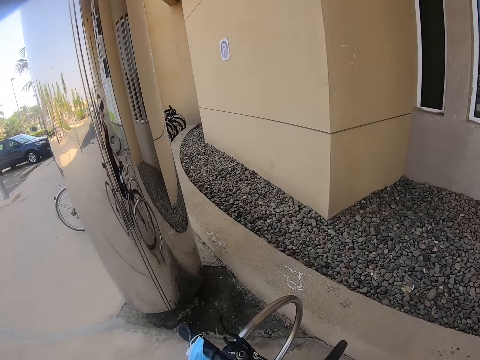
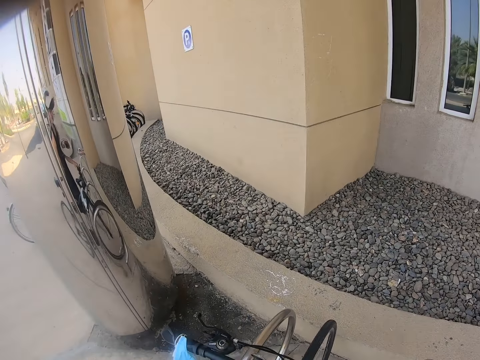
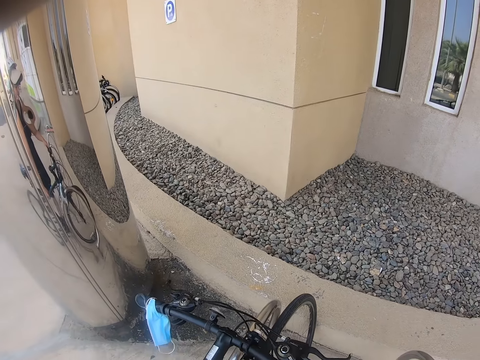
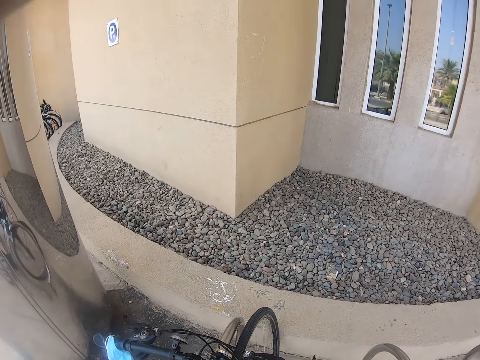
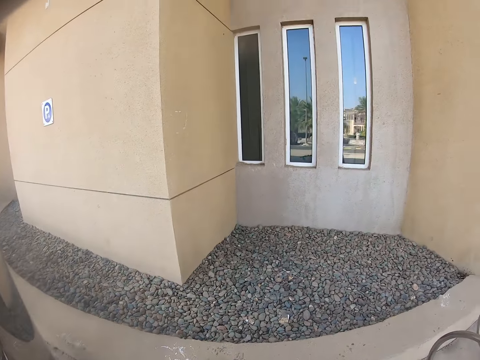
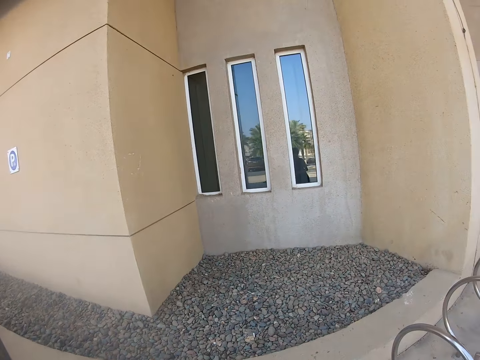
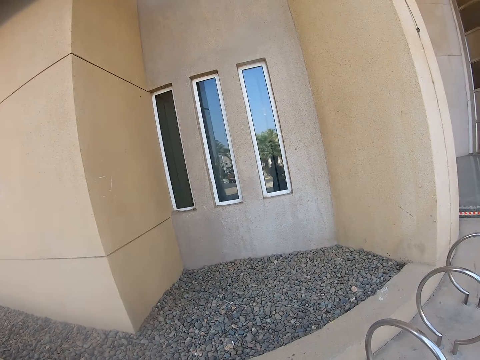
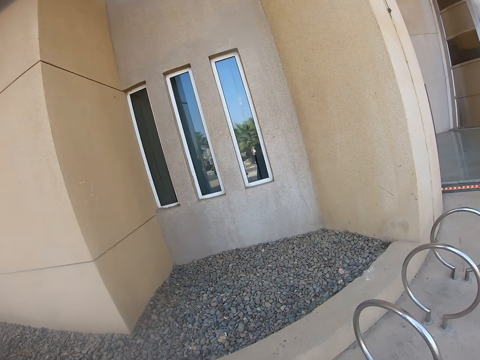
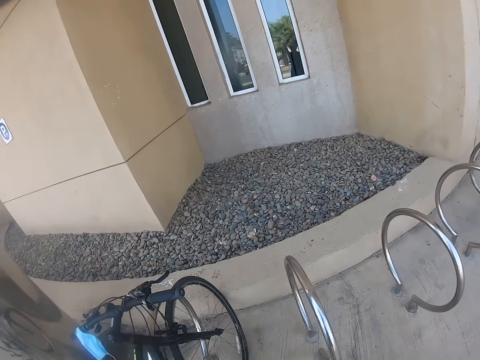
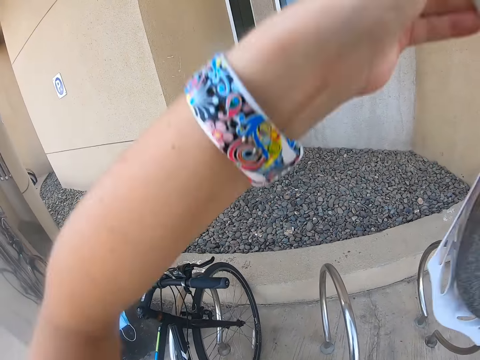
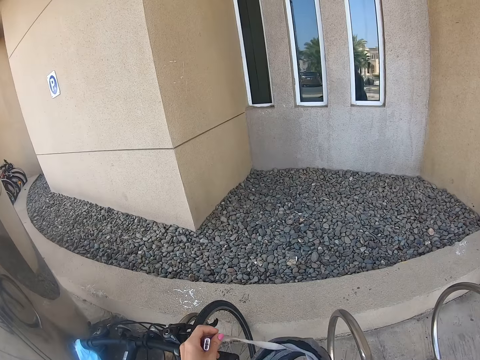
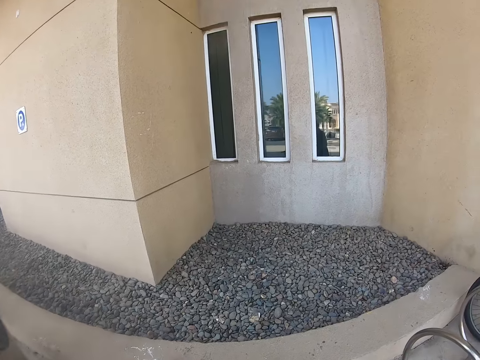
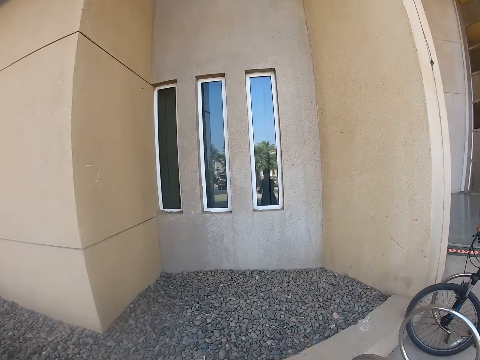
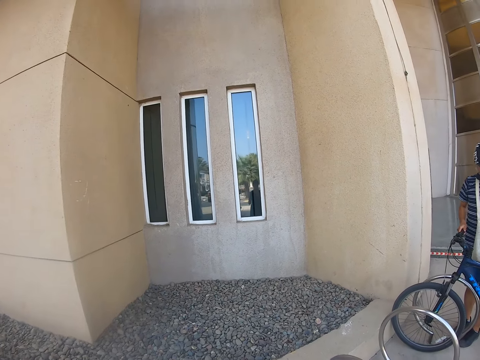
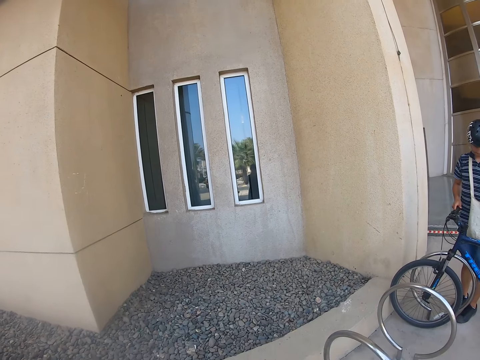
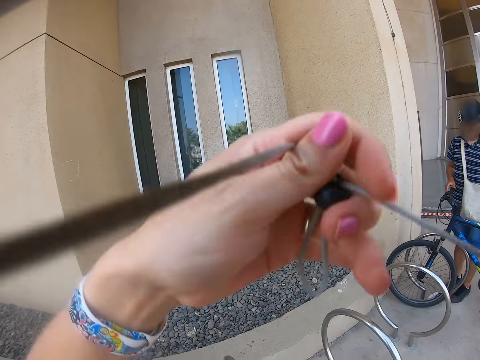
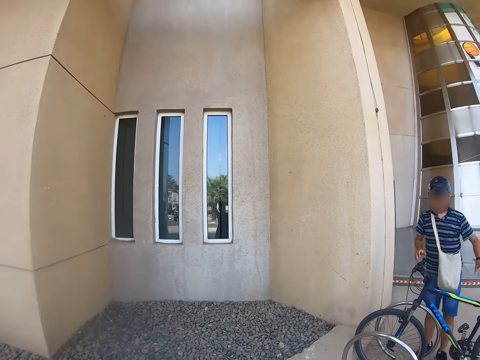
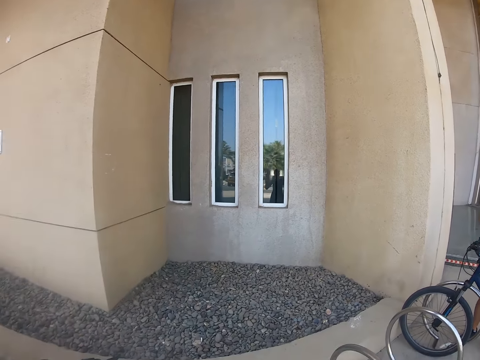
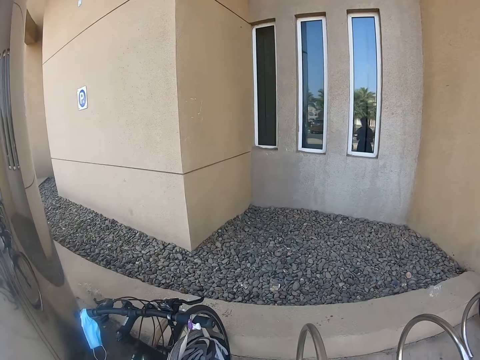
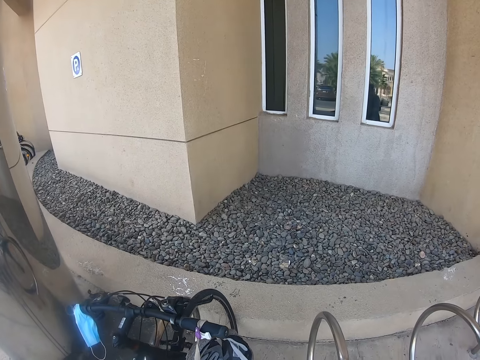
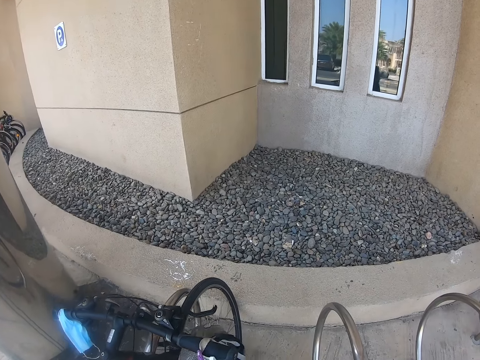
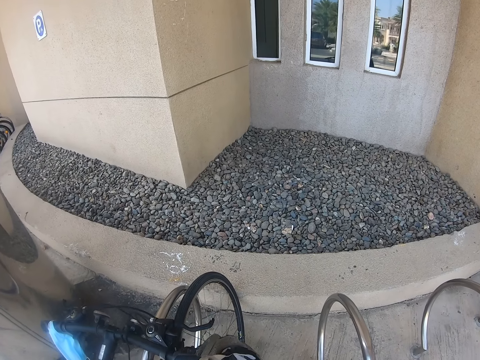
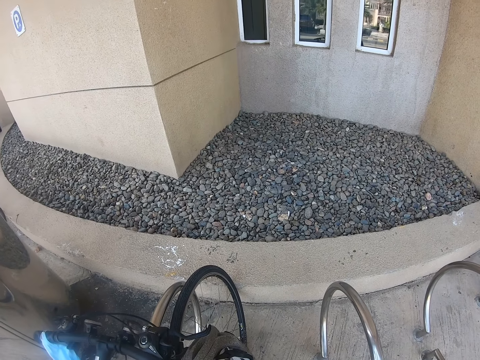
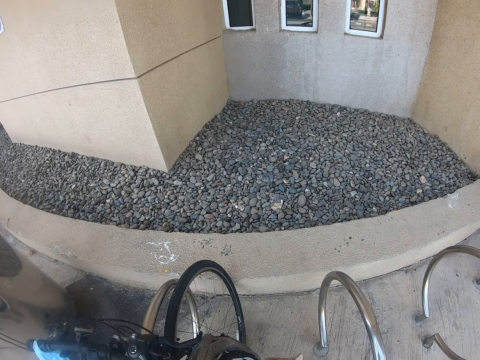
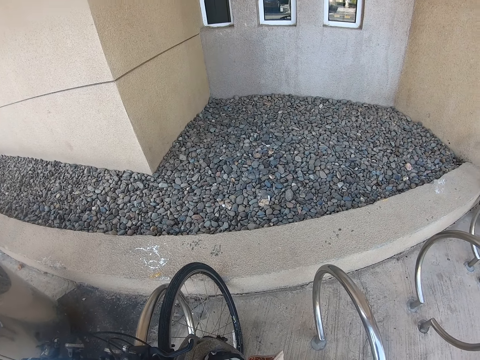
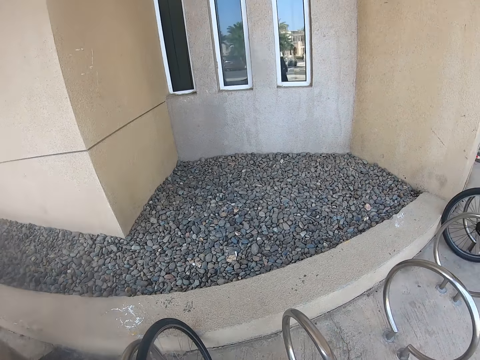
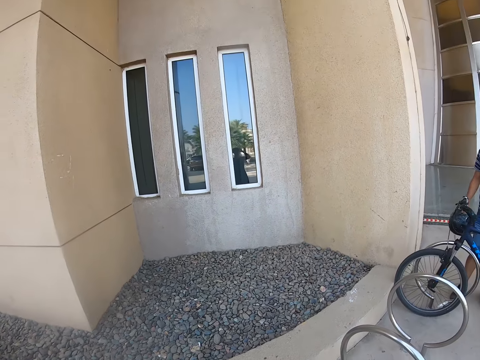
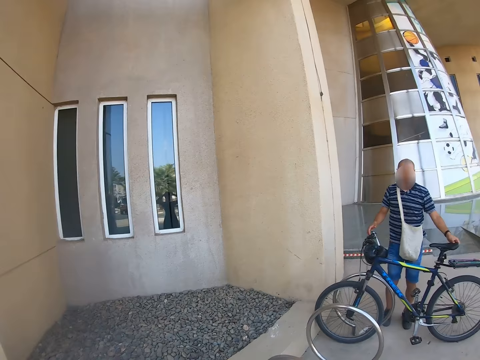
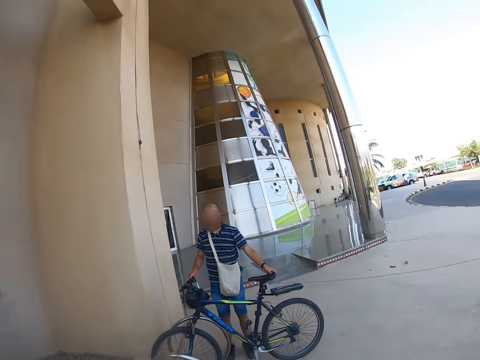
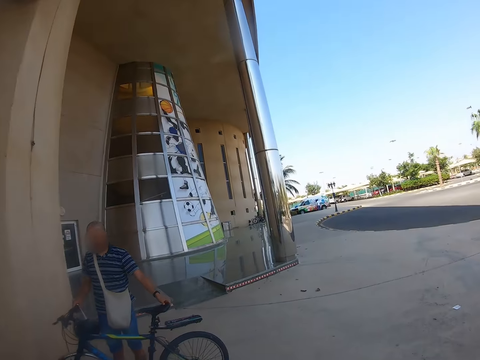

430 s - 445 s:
The camera wearer parks the bicycle outside the building at the parking area. He removes the helmet from his head. He hangs the helmet on the bicycle. He touches something on his head. He stares around the building. He holds an object.
